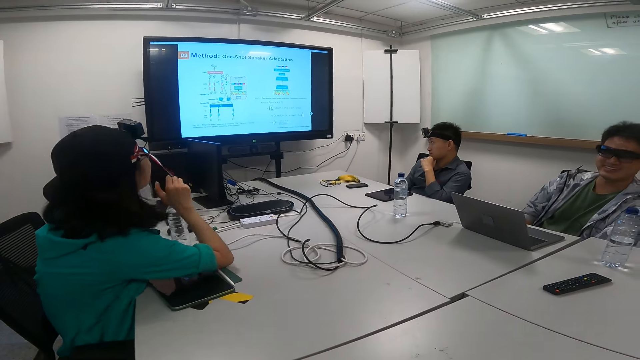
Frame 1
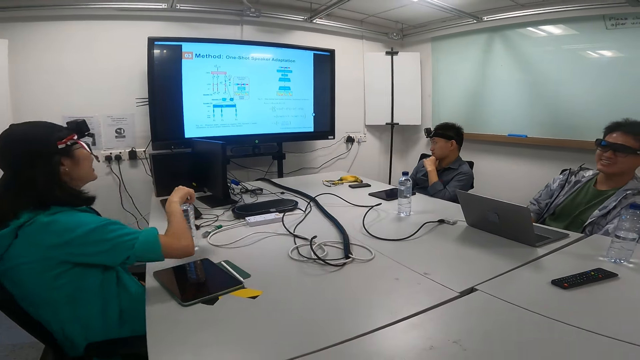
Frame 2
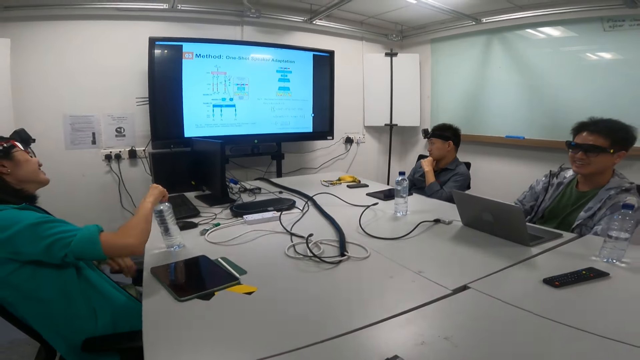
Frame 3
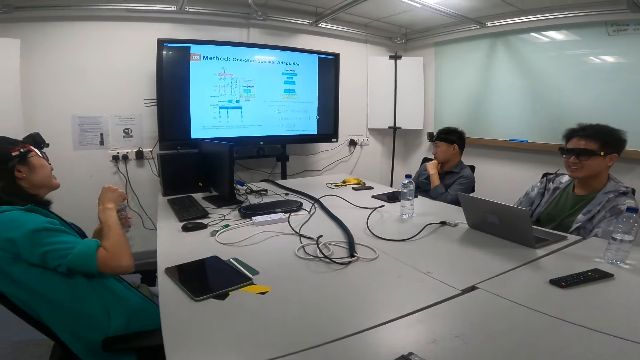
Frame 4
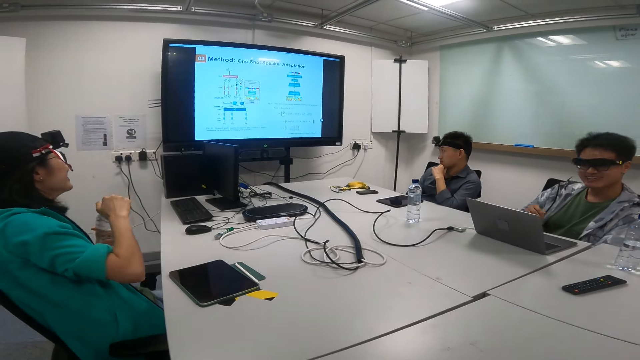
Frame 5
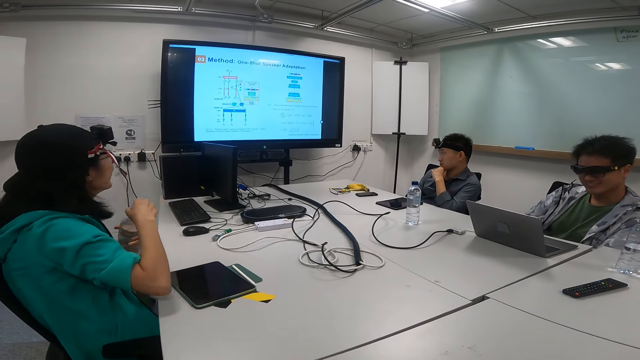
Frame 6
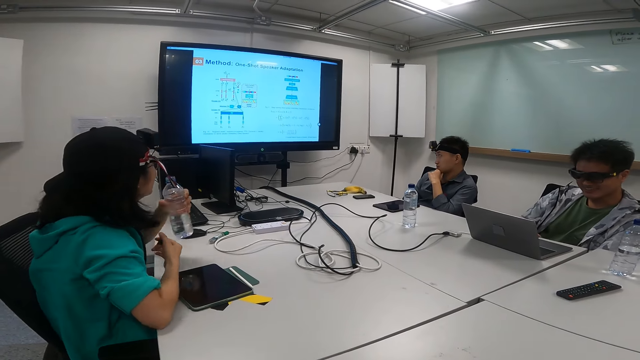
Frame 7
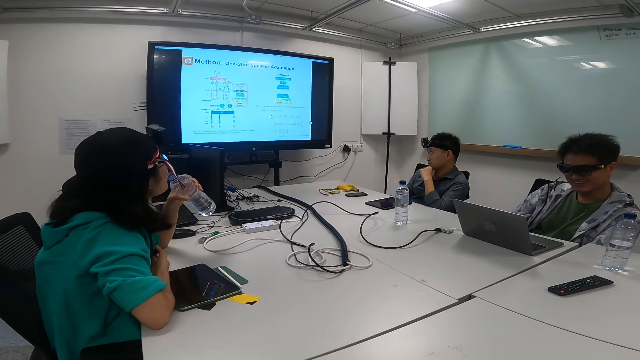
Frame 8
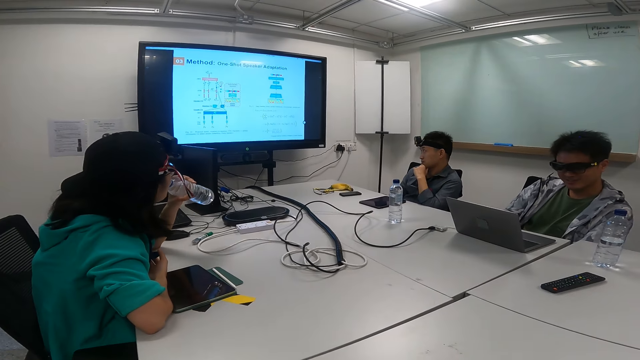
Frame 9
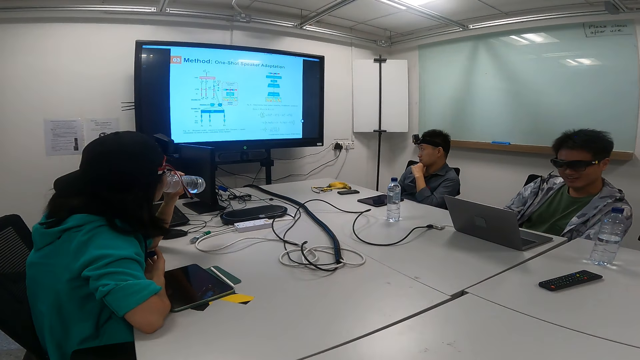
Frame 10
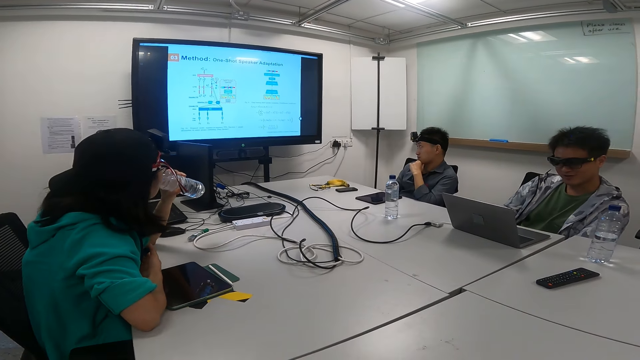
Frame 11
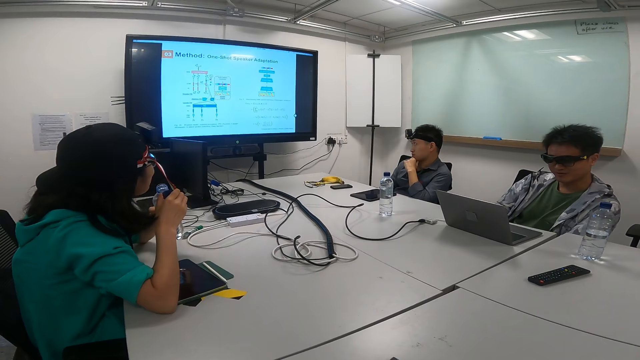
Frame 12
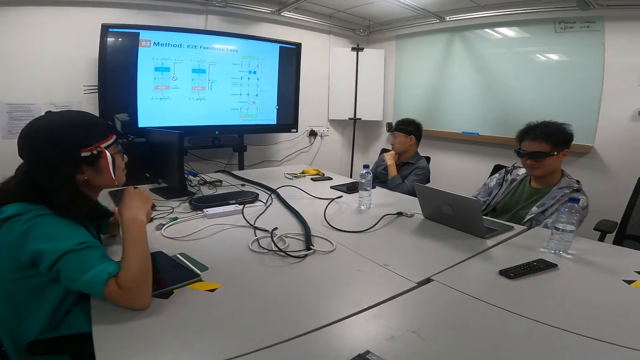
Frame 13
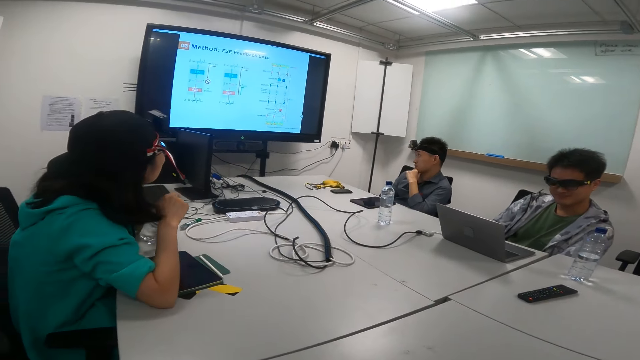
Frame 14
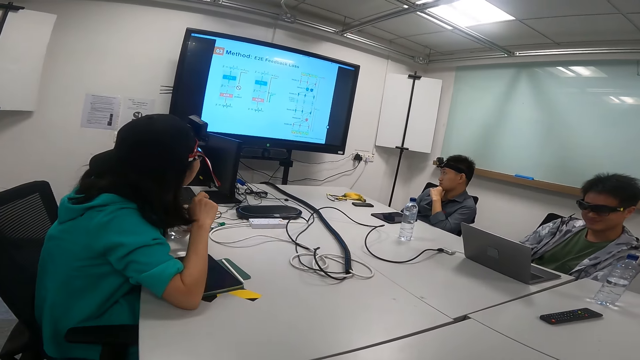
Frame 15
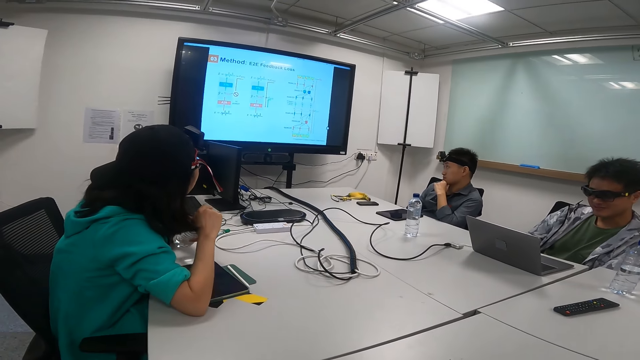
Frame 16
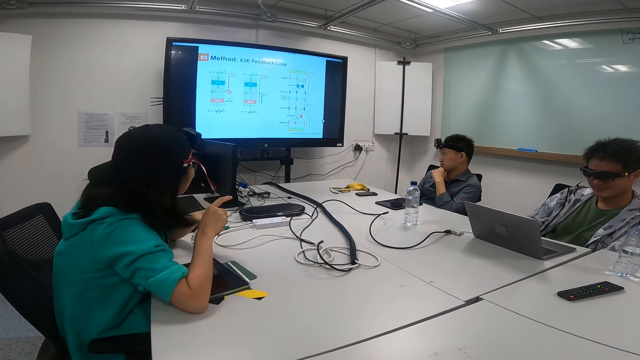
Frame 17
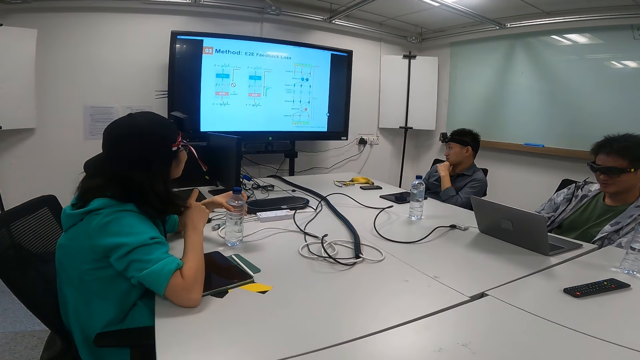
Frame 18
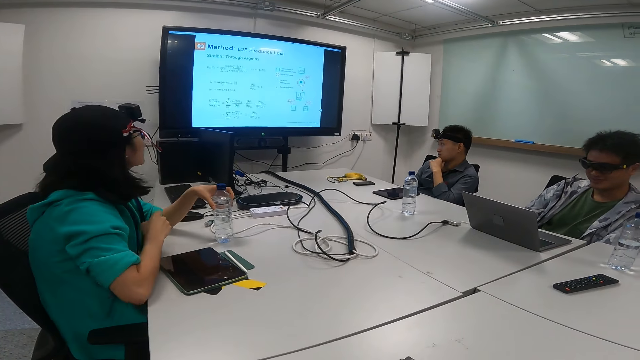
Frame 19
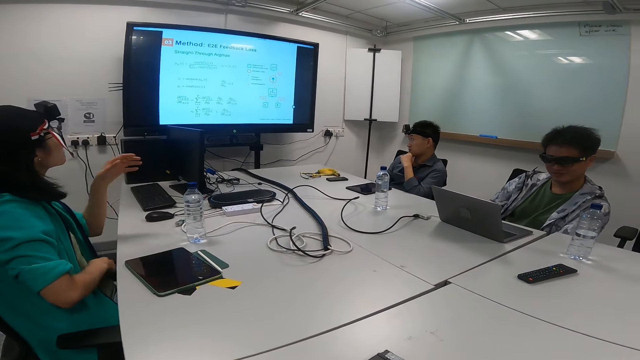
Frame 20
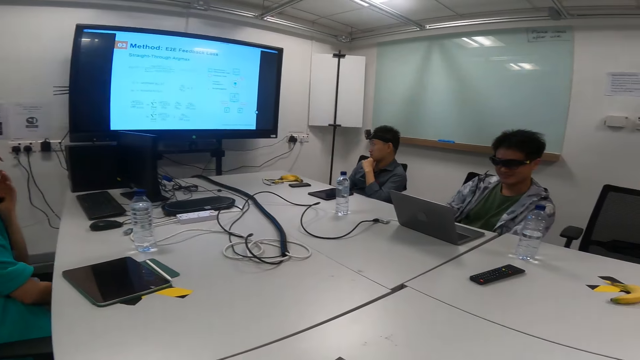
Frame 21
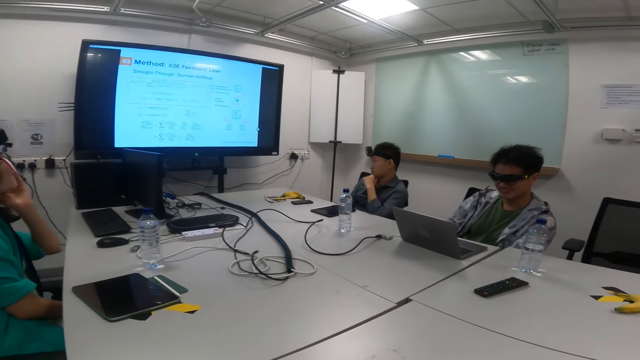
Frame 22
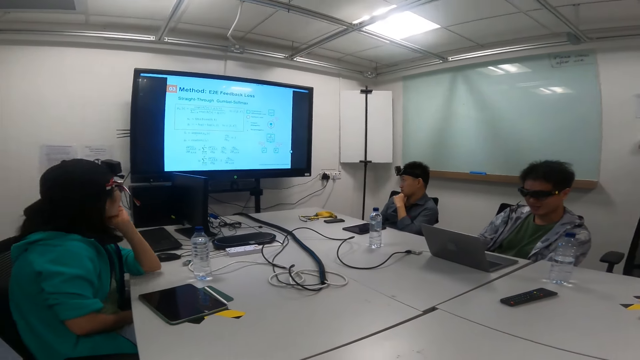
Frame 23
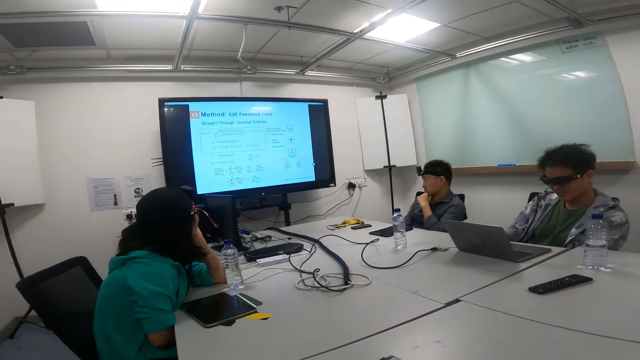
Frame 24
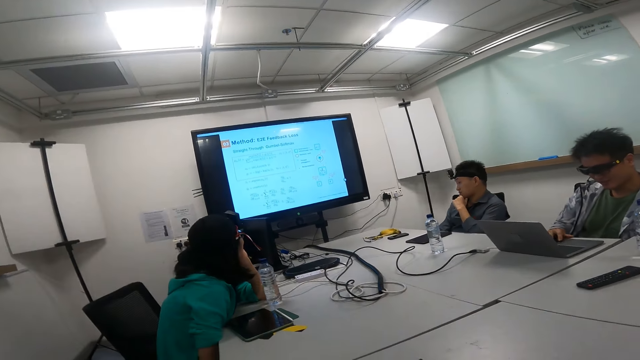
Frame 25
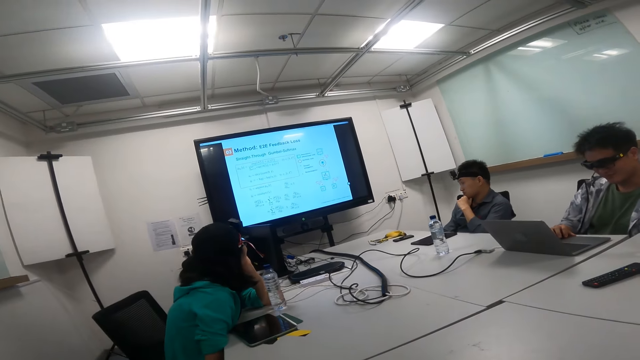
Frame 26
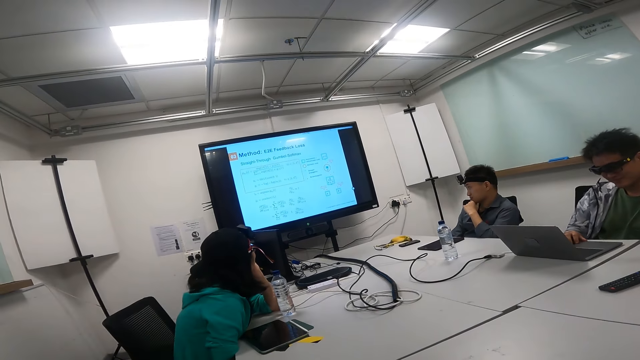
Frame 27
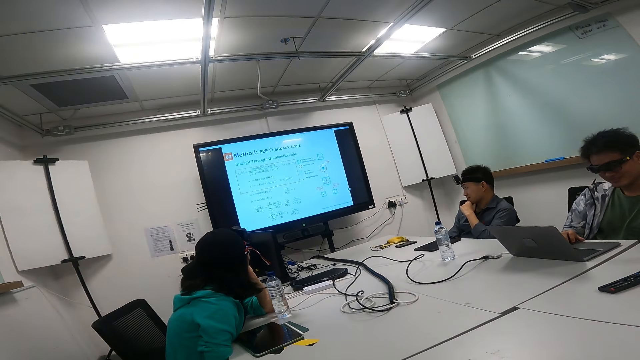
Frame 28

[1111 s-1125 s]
A woman picks up the water bottle on the table. The woman drinks water from the water bottle. A man operates the laptop on the table with his left hand. The woman puts the water bottle on the table and leans backwards on the seat. The camera wearer looks around. The man operates the laptop on the table with his left hand. The woman leans on the table.

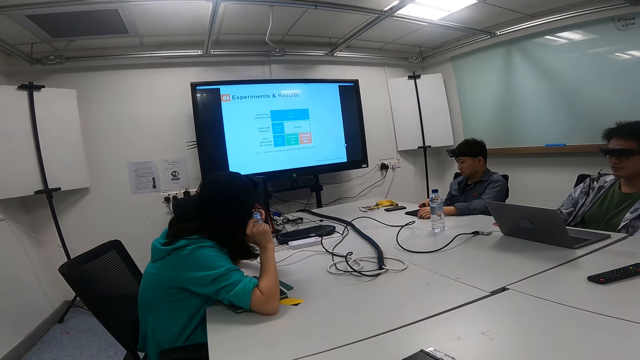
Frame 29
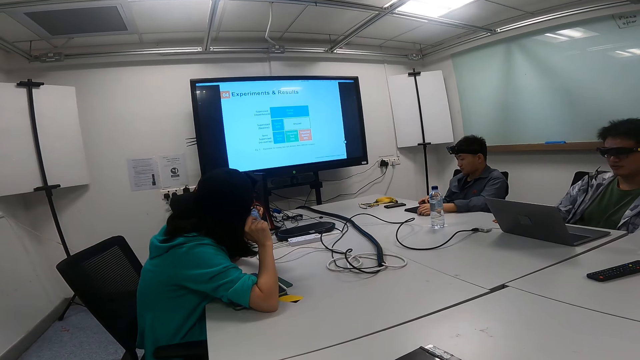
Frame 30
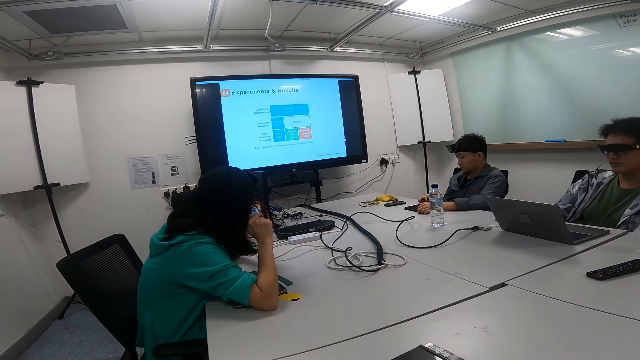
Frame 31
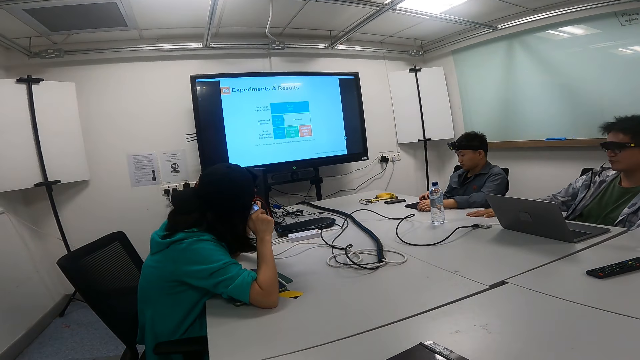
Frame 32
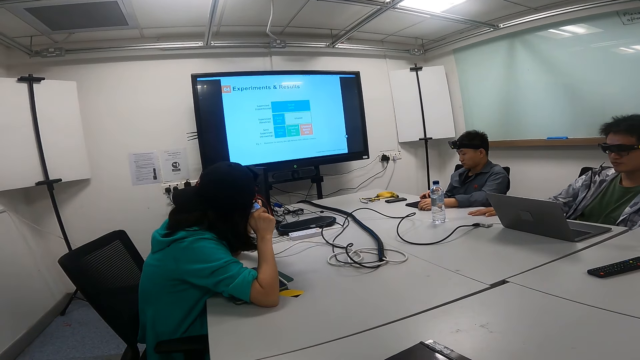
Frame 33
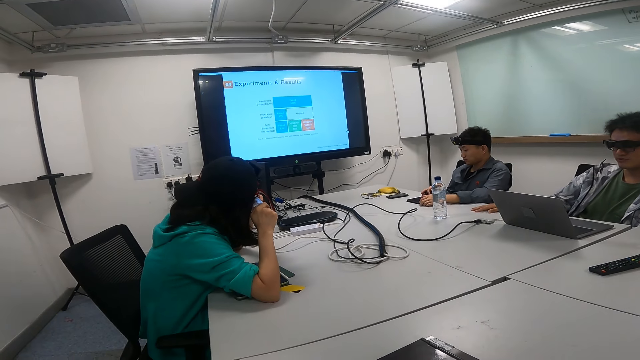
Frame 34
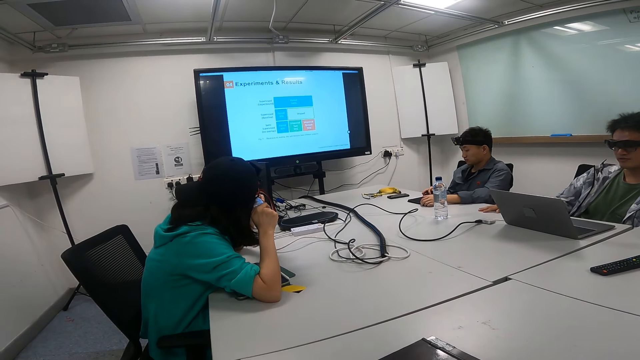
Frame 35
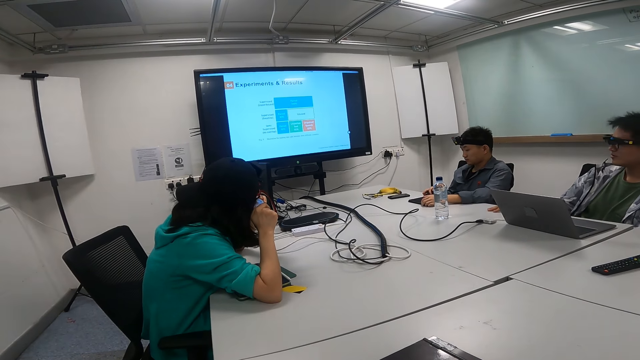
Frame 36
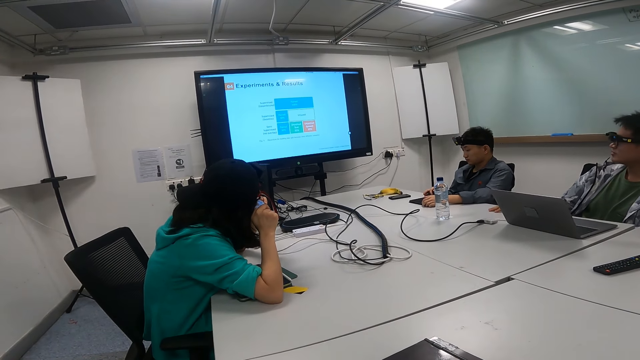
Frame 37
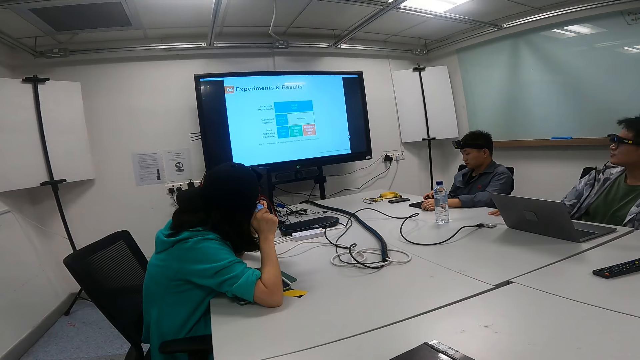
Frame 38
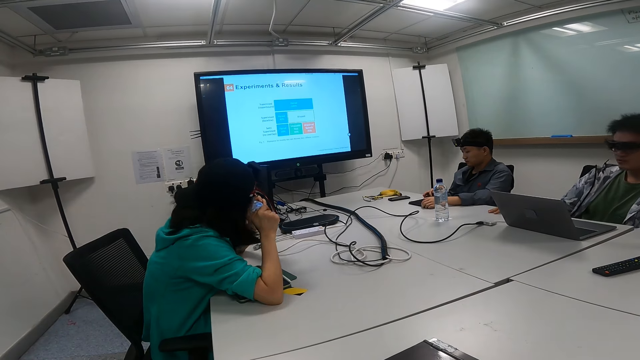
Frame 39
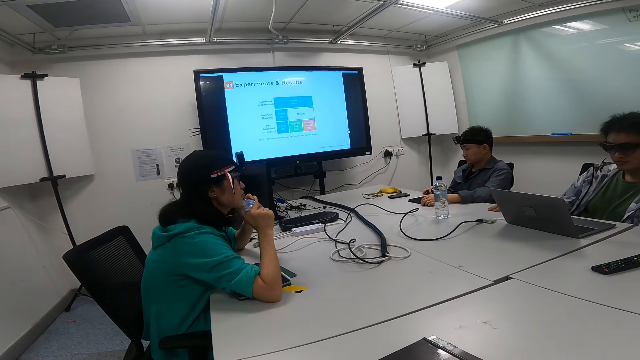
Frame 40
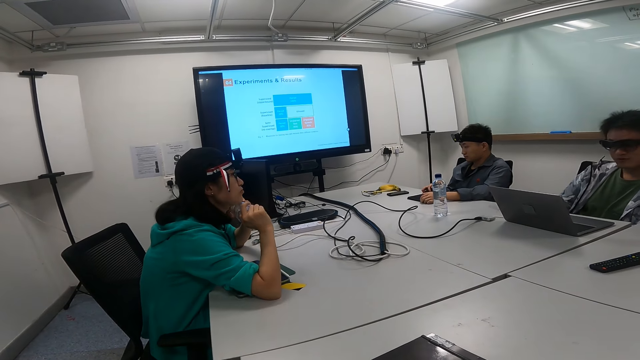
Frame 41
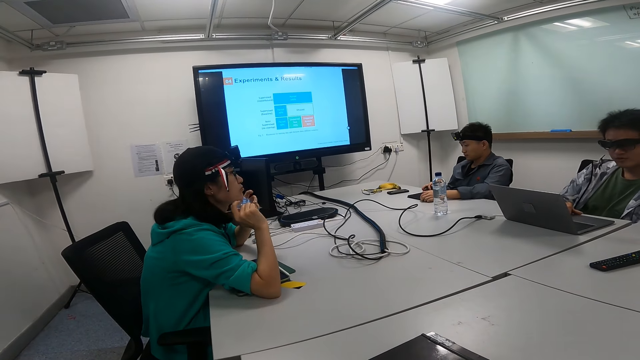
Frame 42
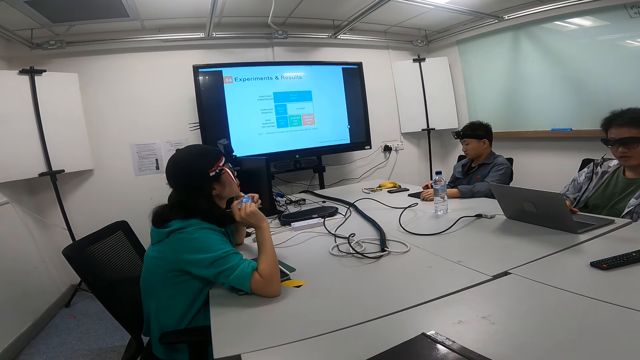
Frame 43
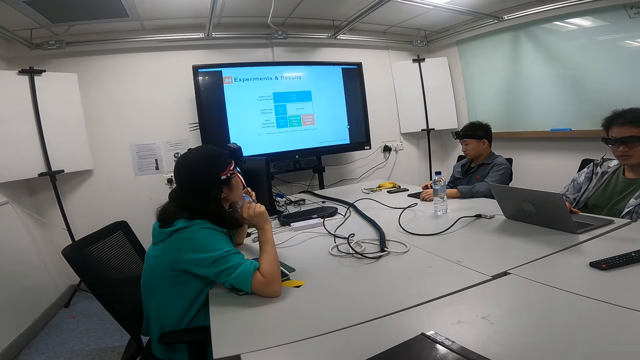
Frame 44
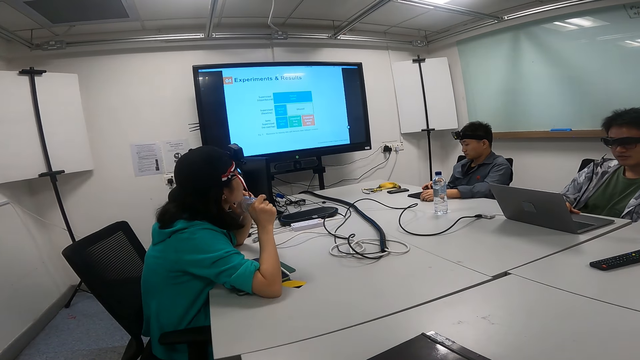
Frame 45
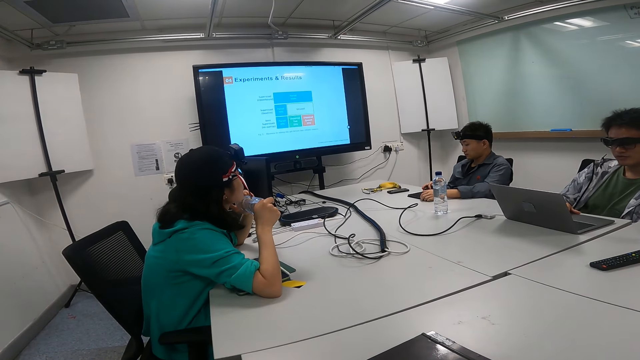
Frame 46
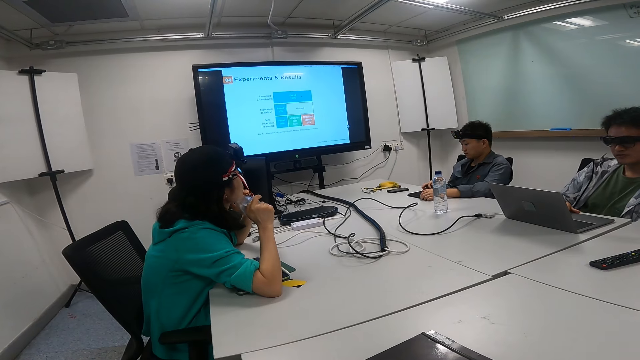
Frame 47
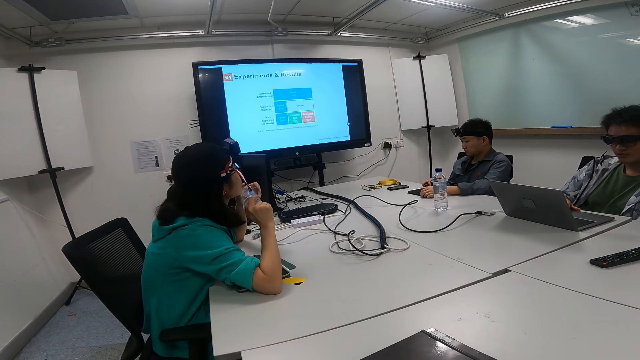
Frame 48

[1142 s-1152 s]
A man looks at the television screen. The man looks at the laptop. The man looks at the television screen. The man looks at the laptop.
